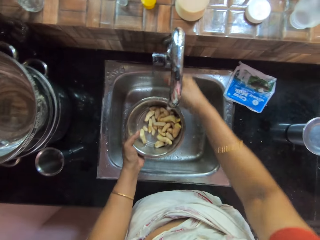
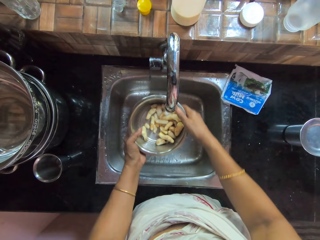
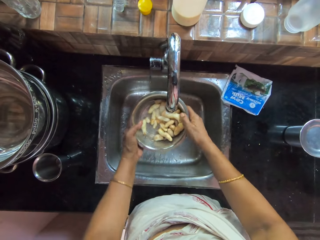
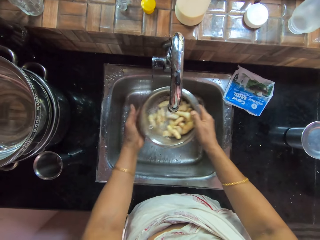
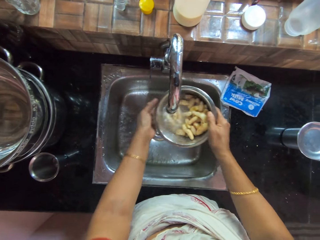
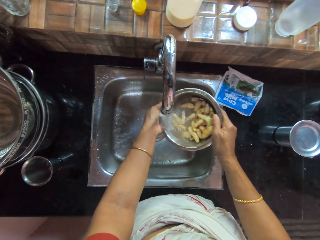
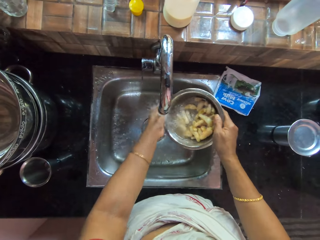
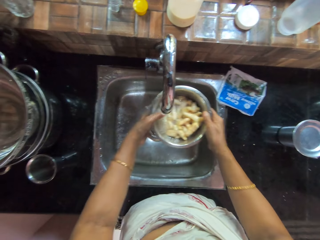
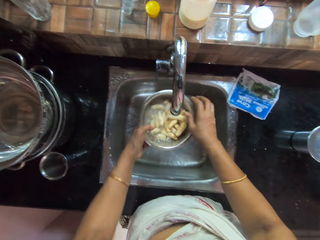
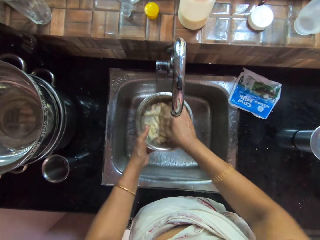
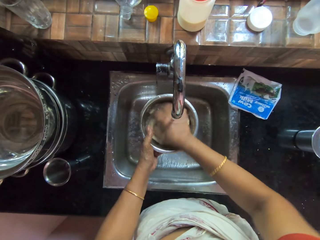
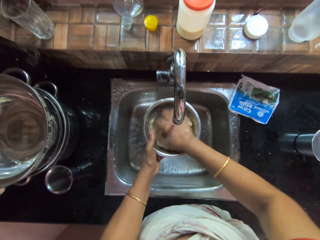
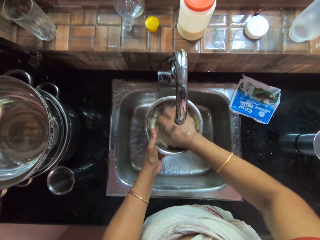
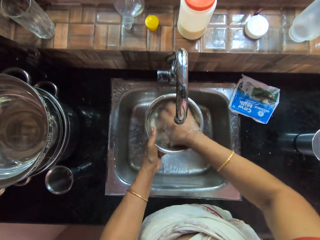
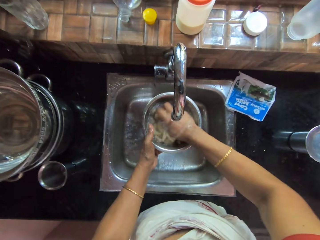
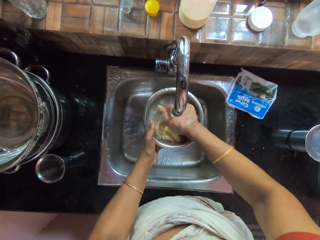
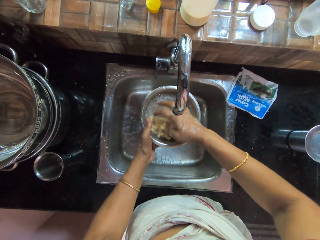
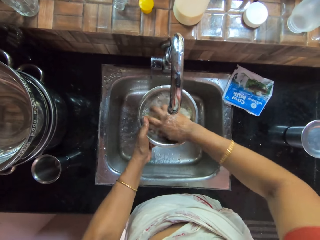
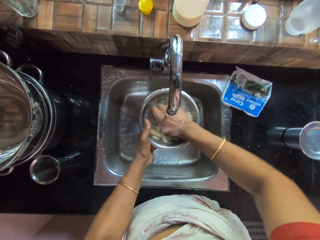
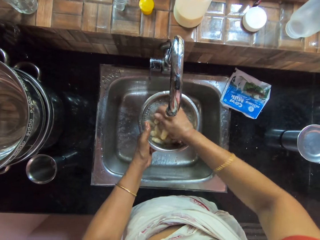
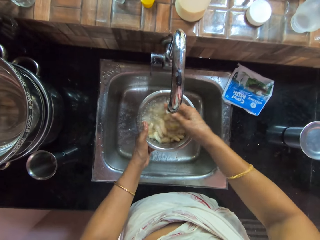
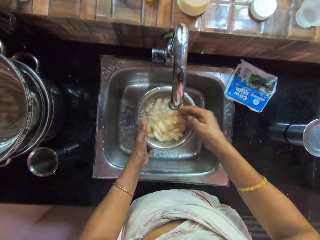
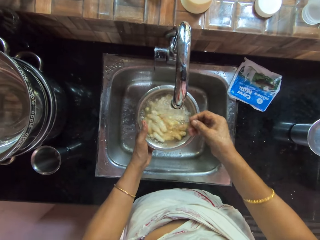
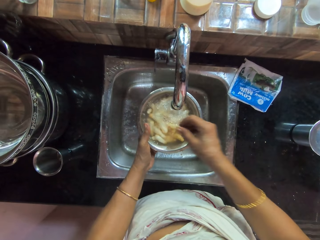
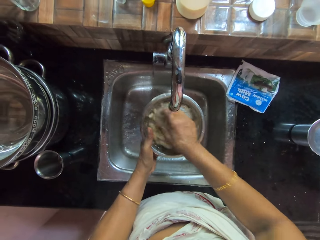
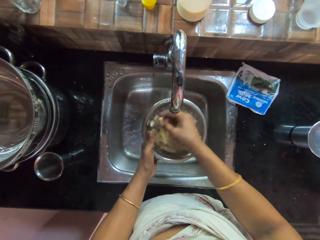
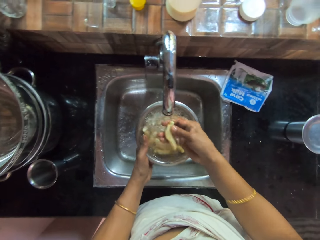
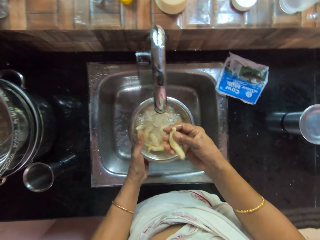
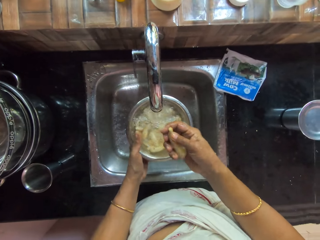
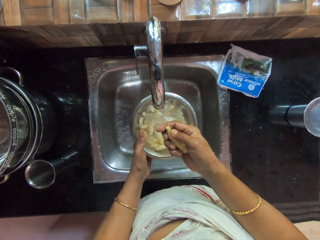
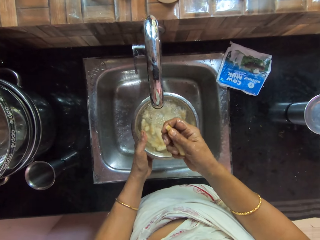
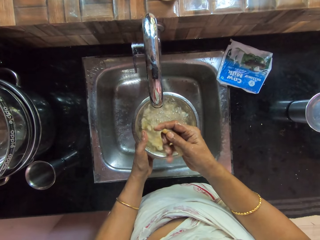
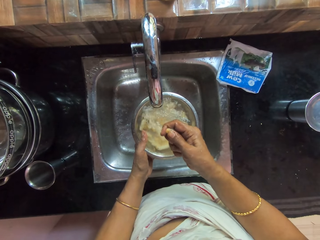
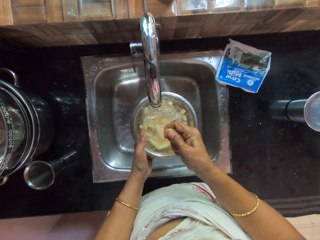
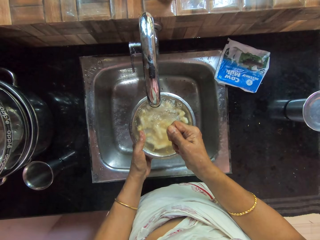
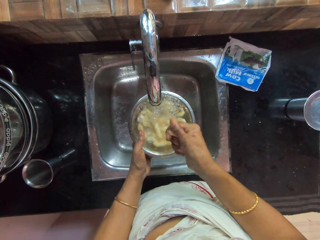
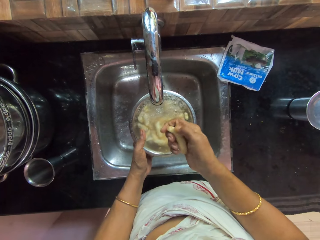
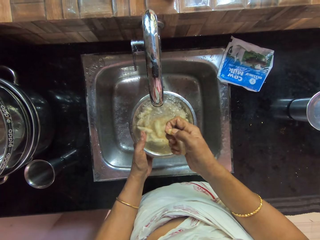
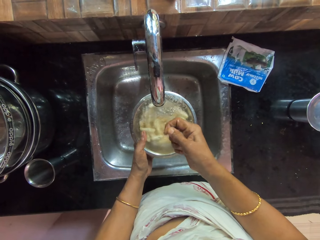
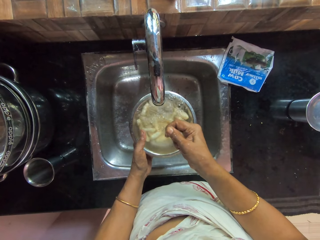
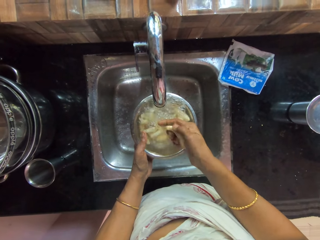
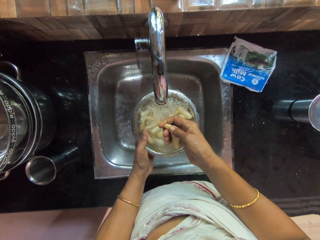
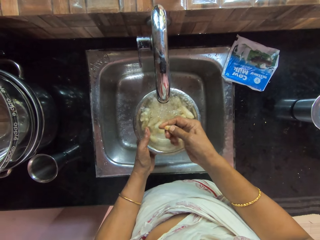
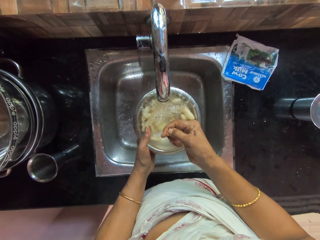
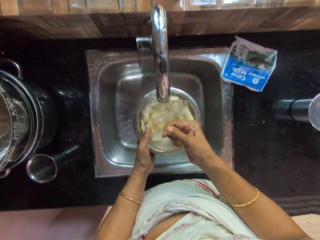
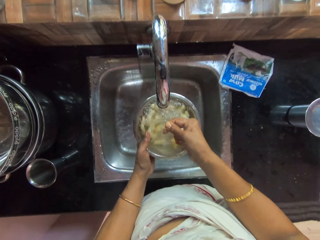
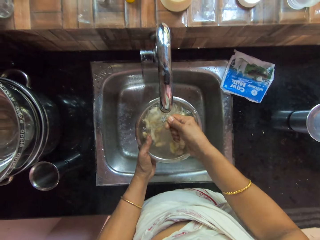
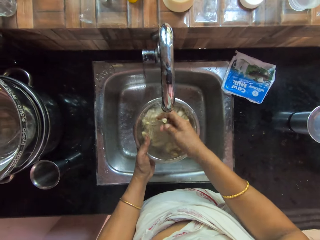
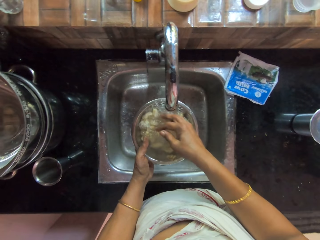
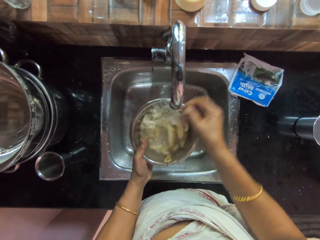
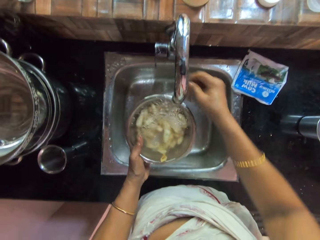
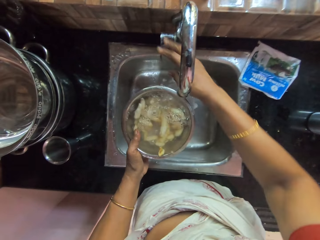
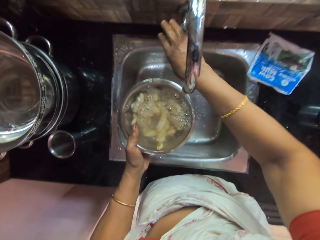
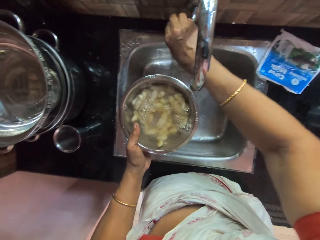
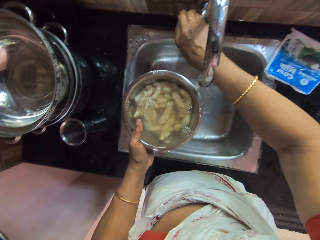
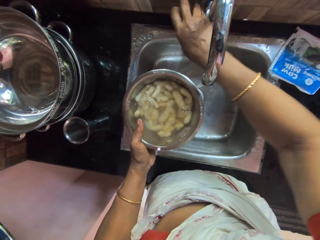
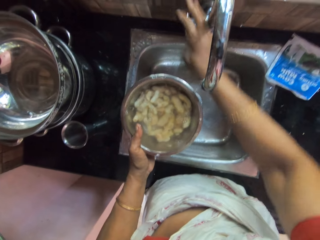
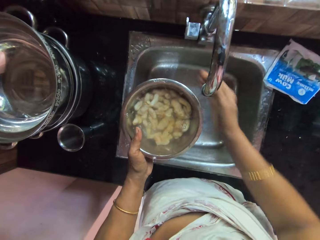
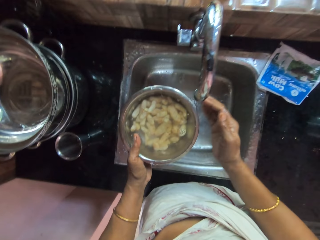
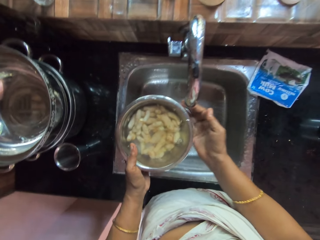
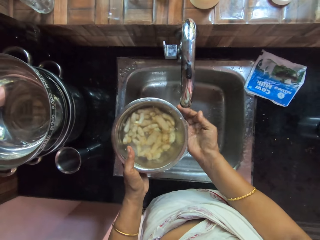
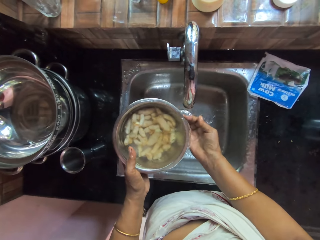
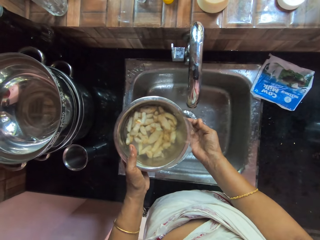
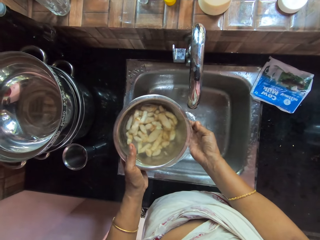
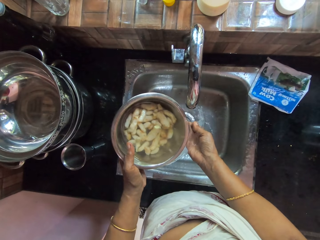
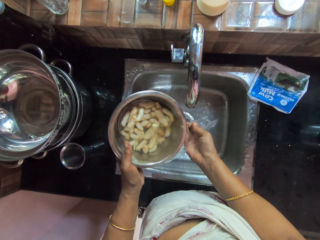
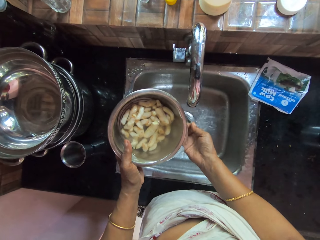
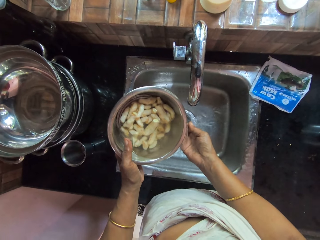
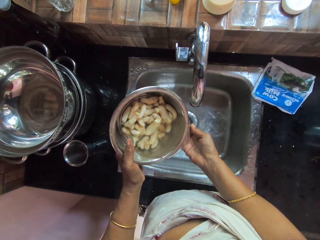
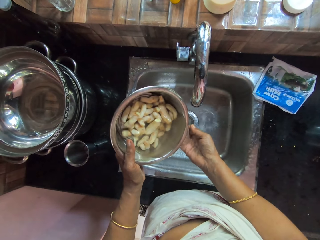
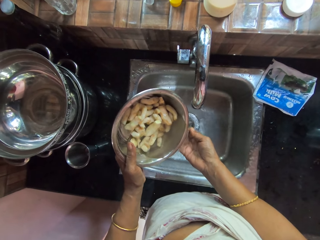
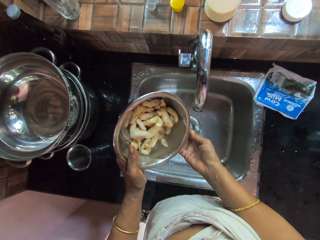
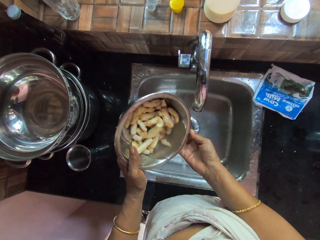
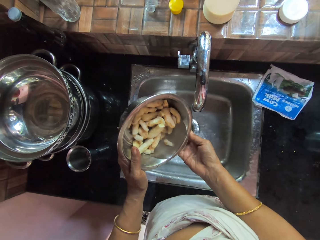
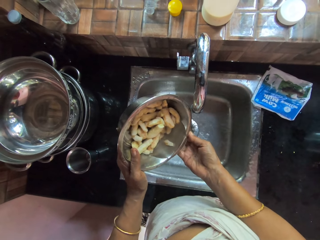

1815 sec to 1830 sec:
The camera wearer opens a tap with her right hand. She collects water from the tap with the bowl in her left hand. She passes the bowl in her left hand to her right hand. She washes her left hand with the water from the tap. She passes the bowl in her right hand to her left hand. She washes the ginger in the bowl of water in her left hand with her right hand. She picks a ginger from the bowl of water in her left hand with her right hand. She scrubs the ginger with her right hand. She drops the ginger in her right hand in the bowl of water in her left hand. She closes the tap with her right hand. She pours the water in the bowl of water in her left hand into the kitchen sink. She sieves the ginger from the water with her right hand.

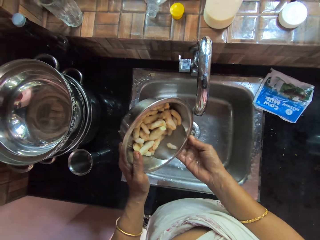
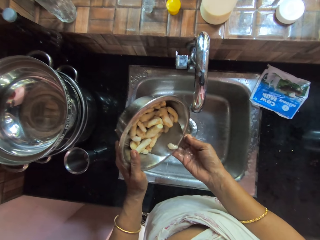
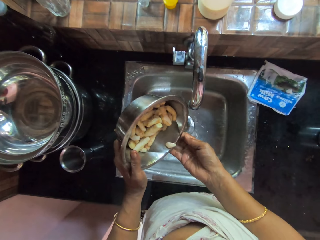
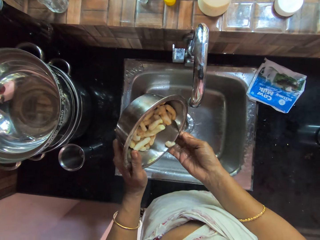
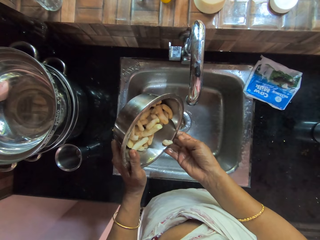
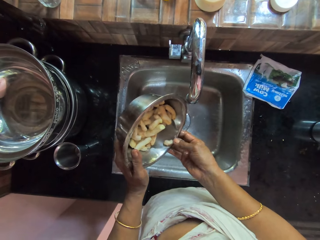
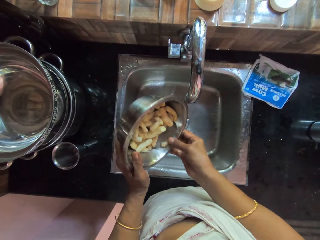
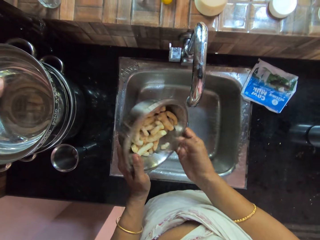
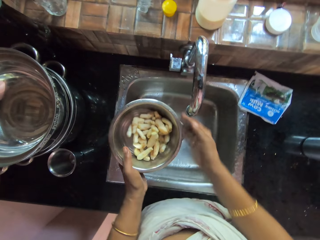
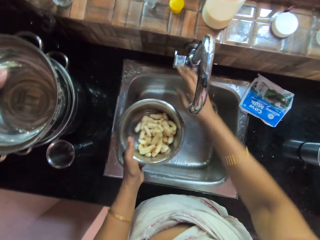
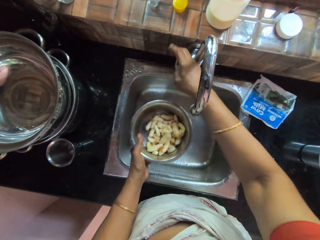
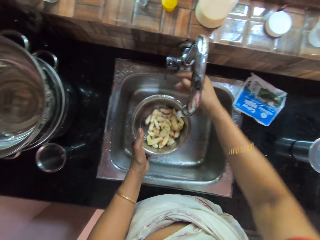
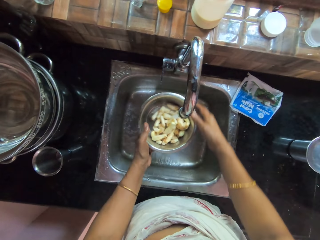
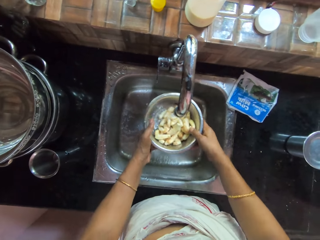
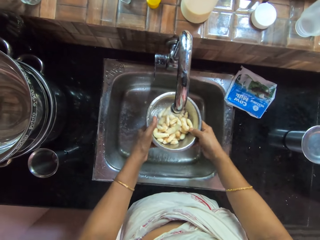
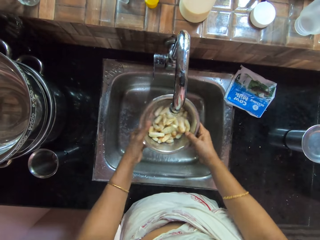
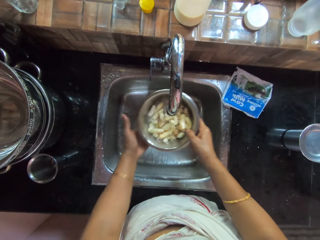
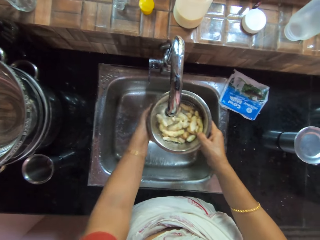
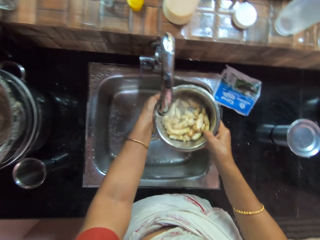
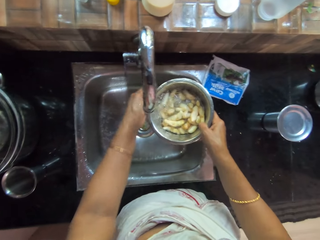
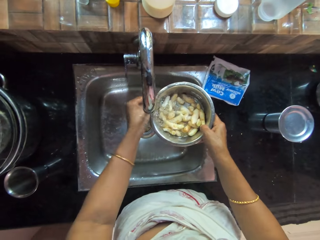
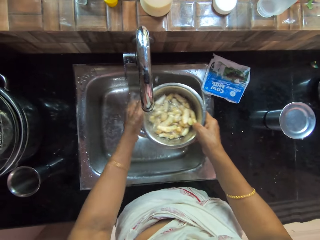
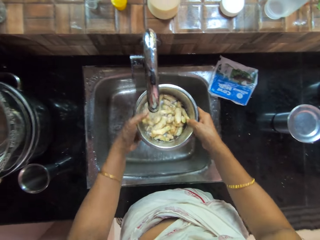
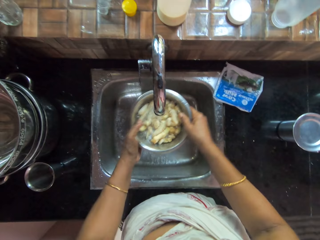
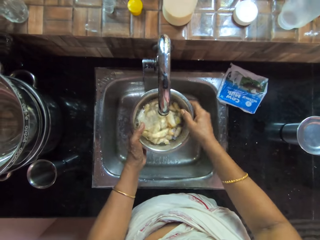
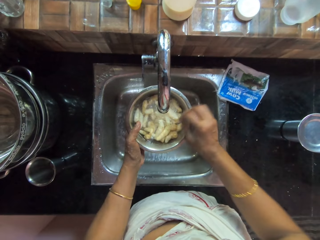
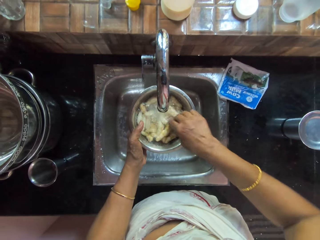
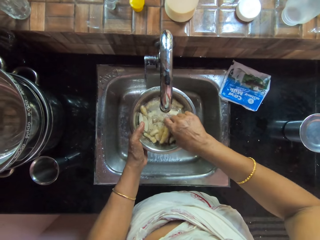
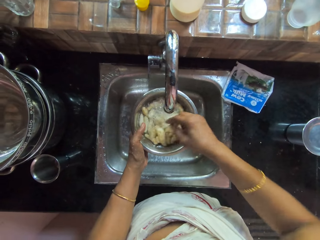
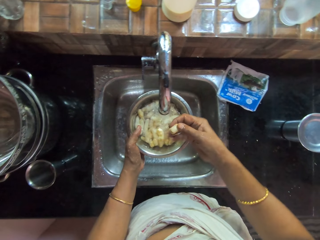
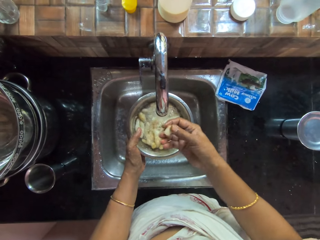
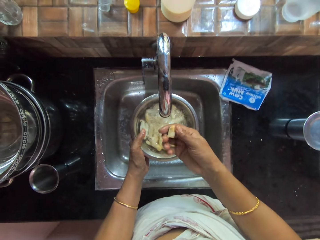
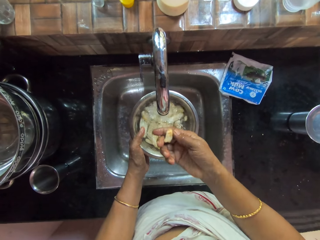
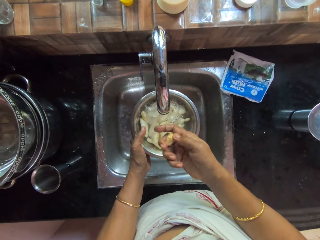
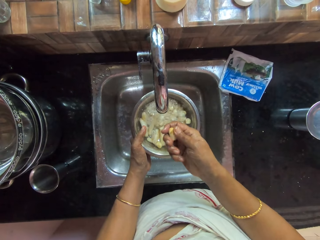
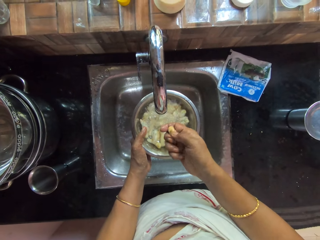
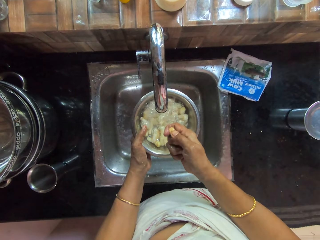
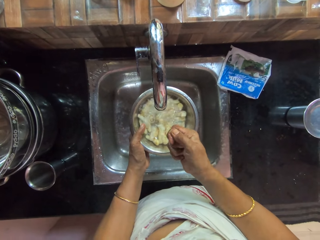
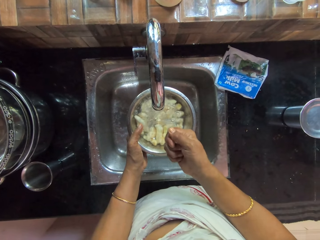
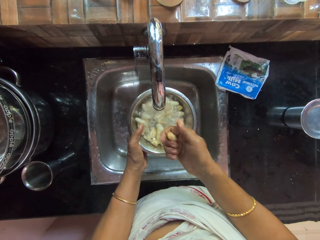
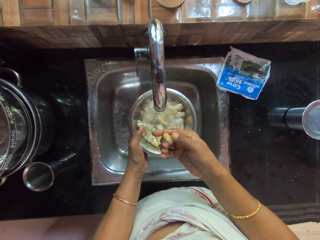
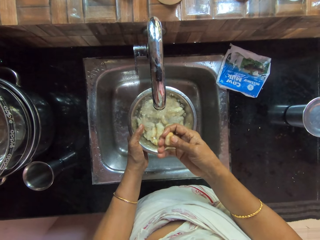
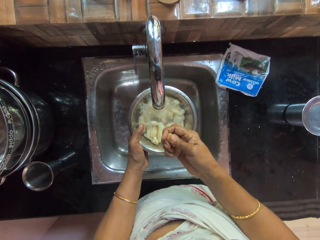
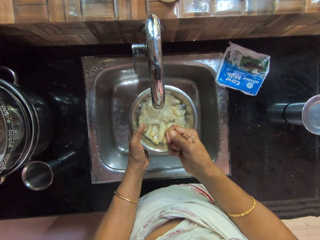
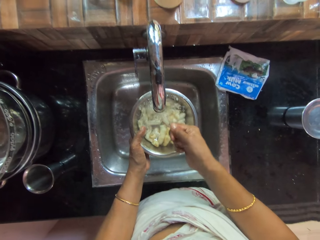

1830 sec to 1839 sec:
The camera wearer opens the tap with her right hand. She collects water from the tap with the bowl in her left hand. She passes the bowl in her left hand to her right hand. She cleans the ginger nut. She washes her left hand with the water from the tap. She holds the bowl with both hands. She picks a ginger from the bowl of water in her left hand with her right hand. She scrubs the ginger with her right hand.
